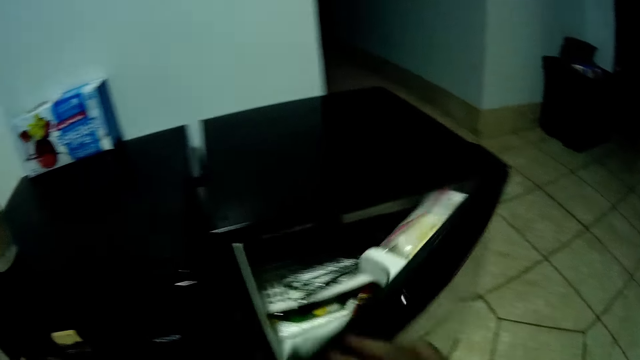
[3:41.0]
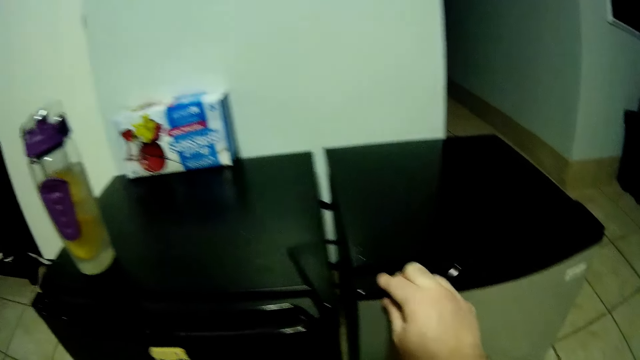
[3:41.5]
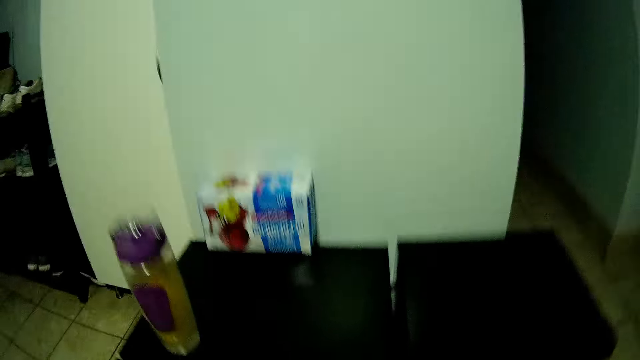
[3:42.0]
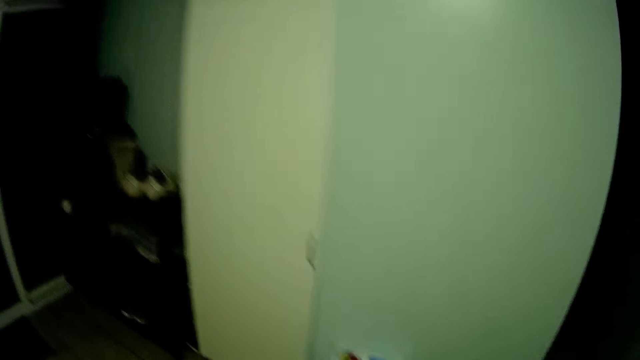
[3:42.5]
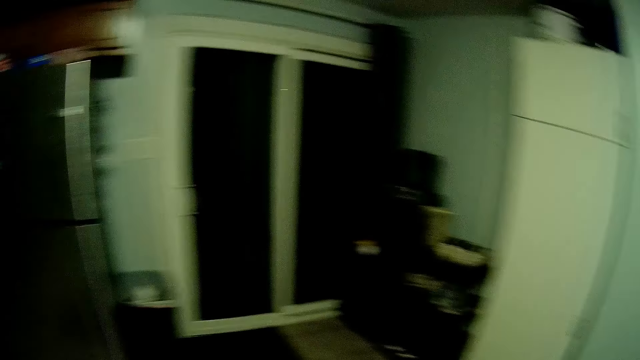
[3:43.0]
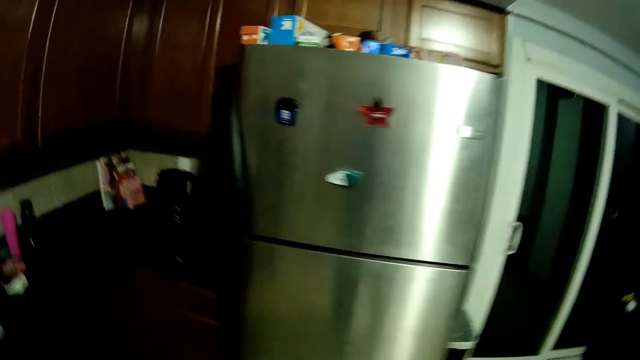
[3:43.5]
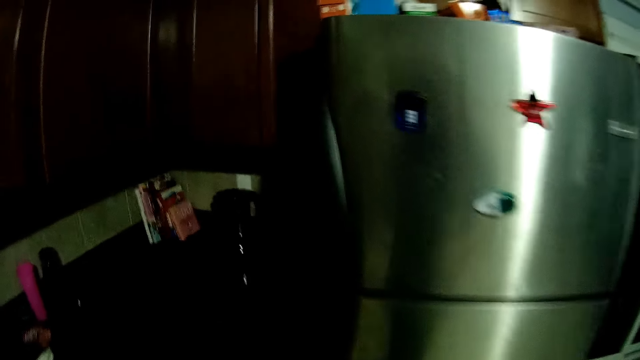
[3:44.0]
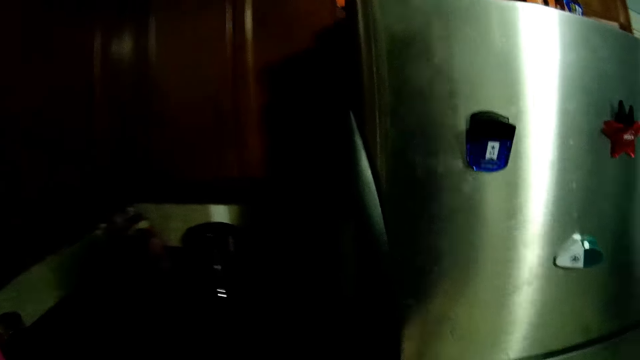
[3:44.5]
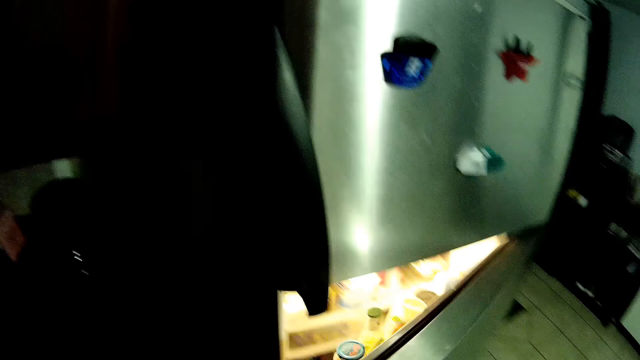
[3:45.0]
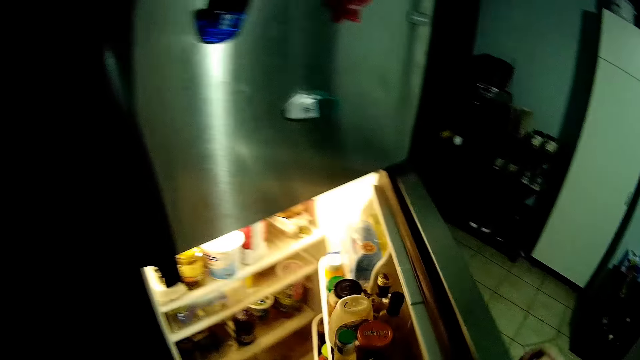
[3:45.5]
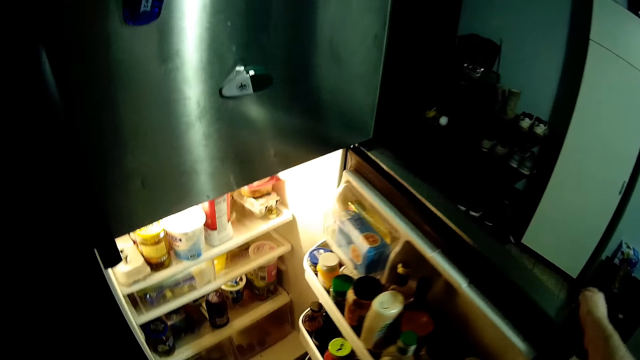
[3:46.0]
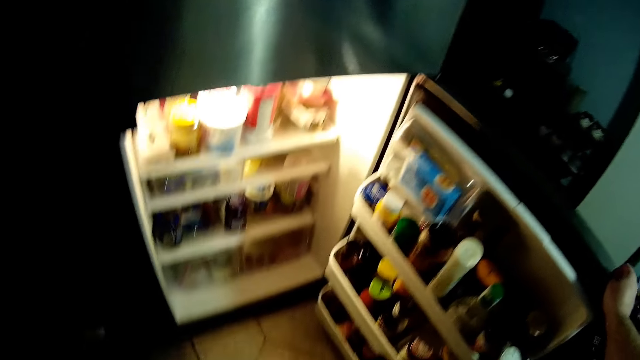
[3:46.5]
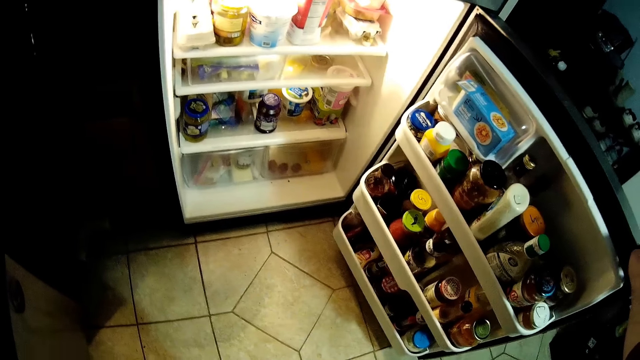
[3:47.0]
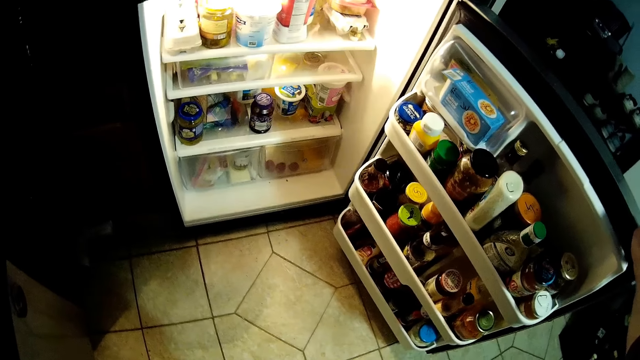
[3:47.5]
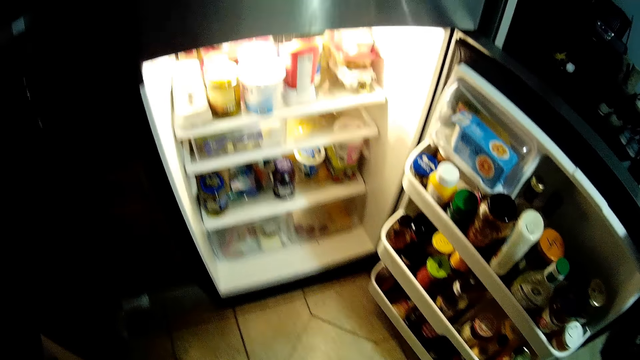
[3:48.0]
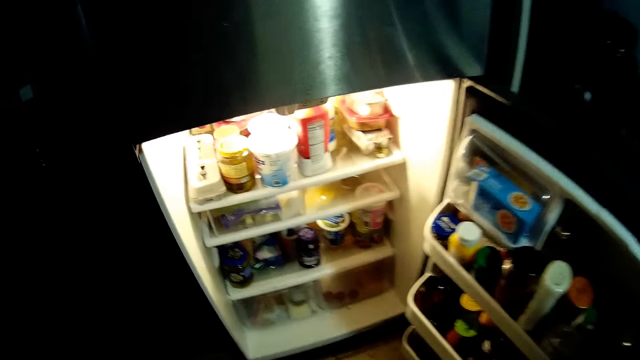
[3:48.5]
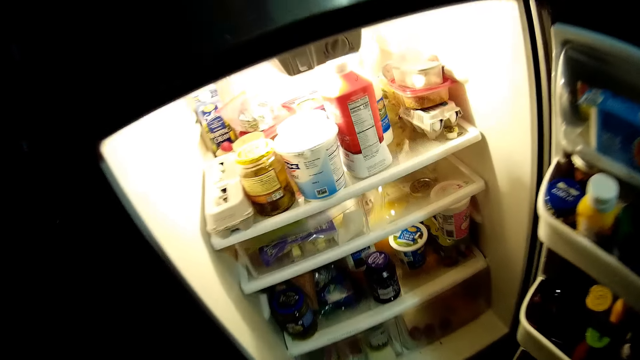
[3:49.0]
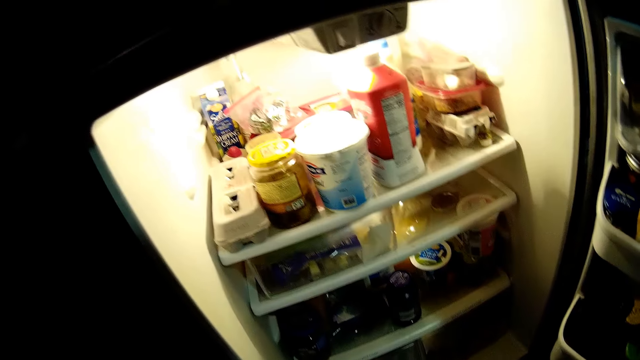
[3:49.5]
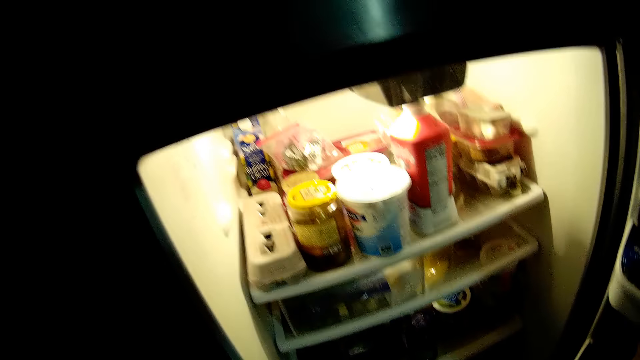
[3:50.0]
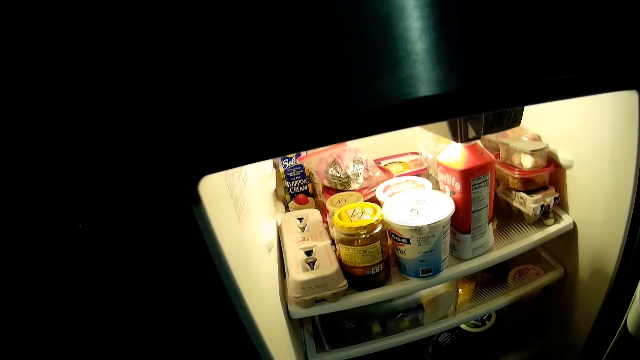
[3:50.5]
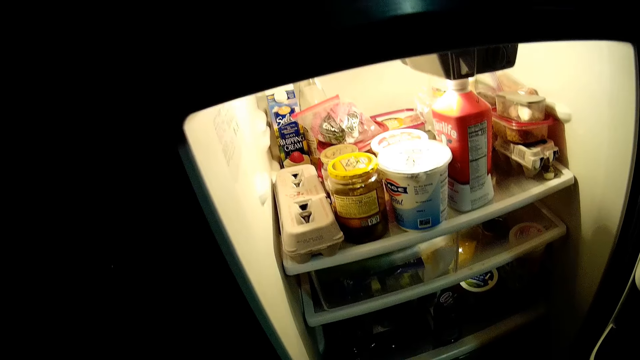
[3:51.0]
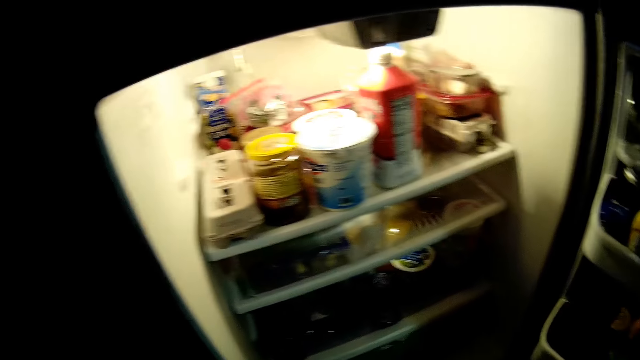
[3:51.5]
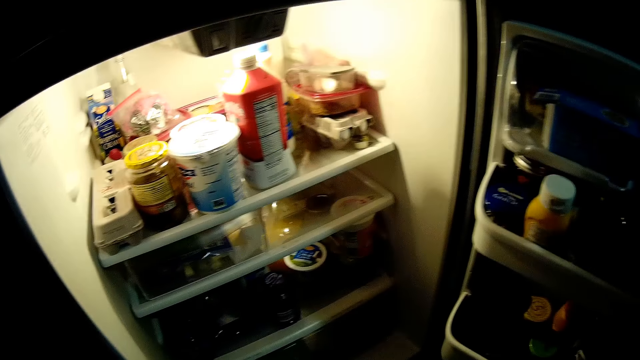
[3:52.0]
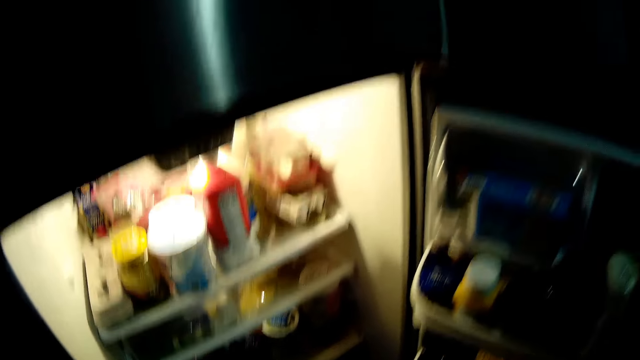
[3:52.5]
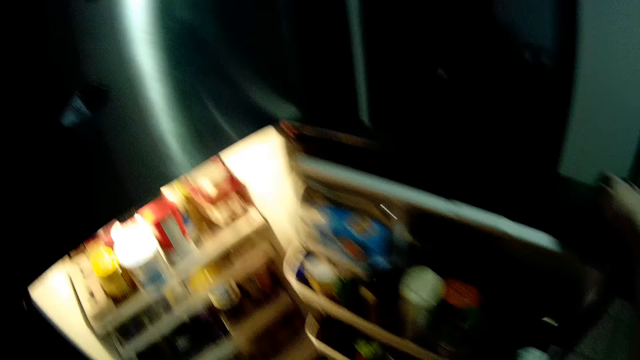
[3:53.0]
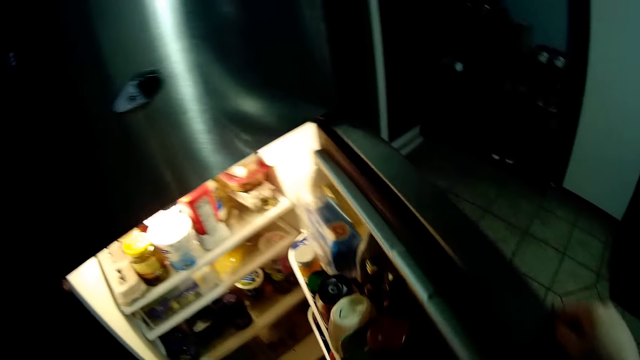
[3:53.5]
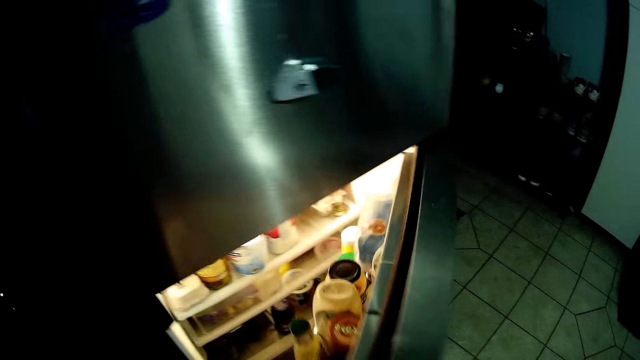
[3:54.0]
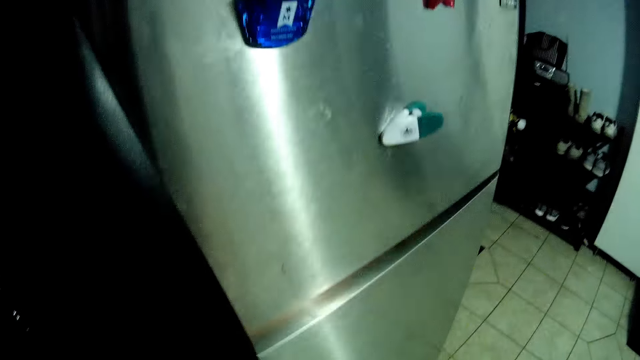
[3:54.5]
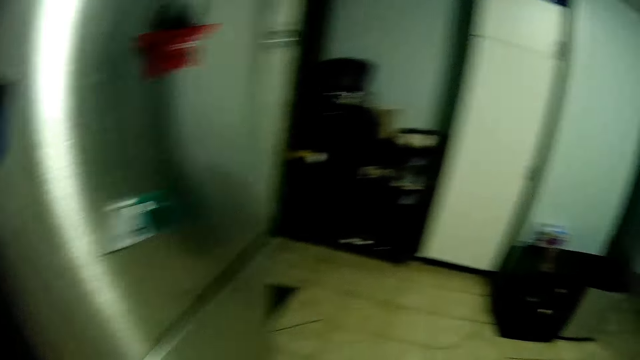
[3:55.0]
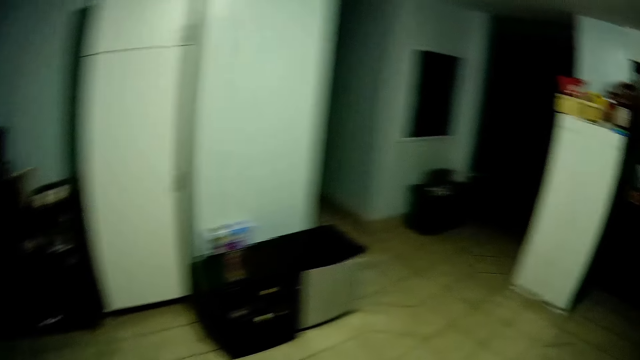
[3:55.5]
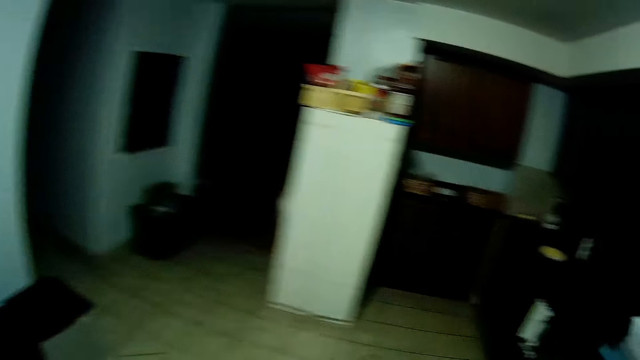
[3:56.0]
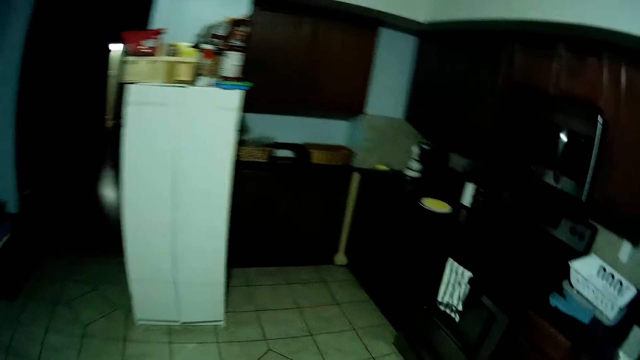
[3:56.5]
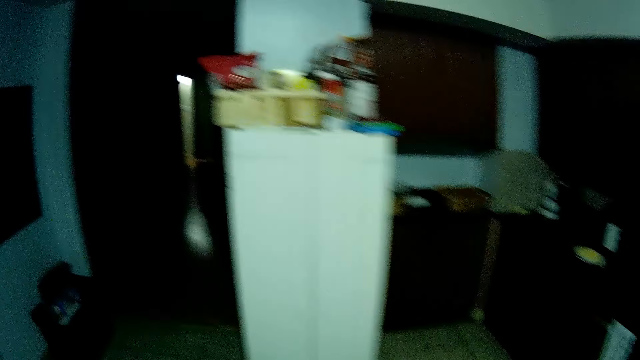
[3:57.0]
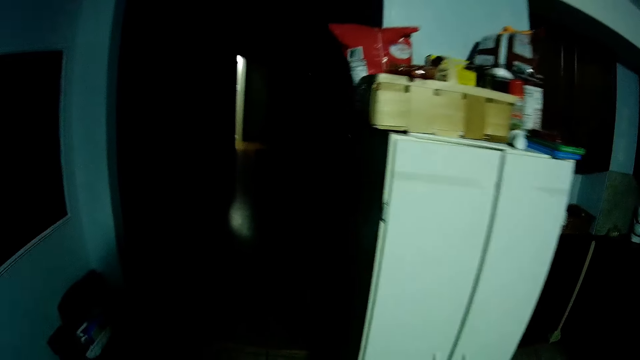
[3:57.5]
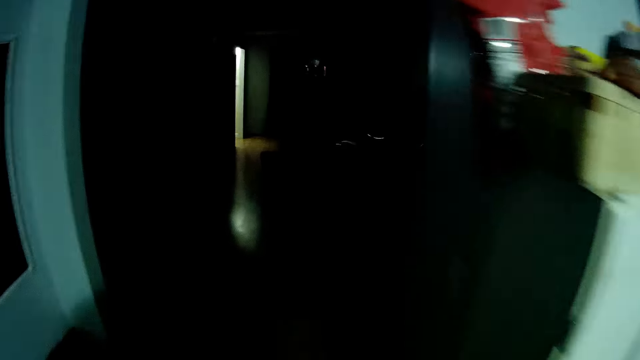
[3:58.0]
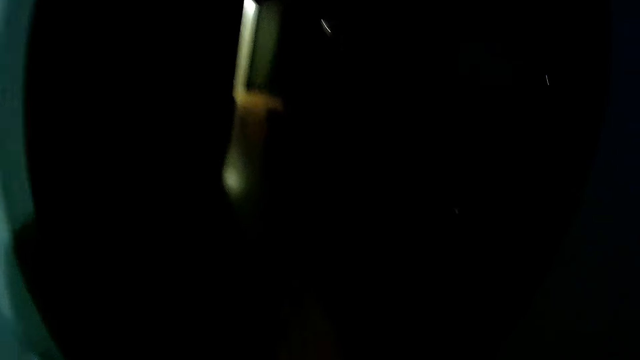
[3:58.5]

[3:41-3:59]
The camera wearer closes the fridge. They stand. They step forward. They open the fridge. They look inside the fridge. They close the fridge. They step forward.
